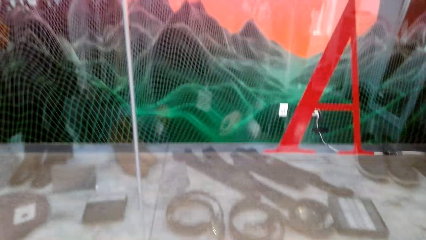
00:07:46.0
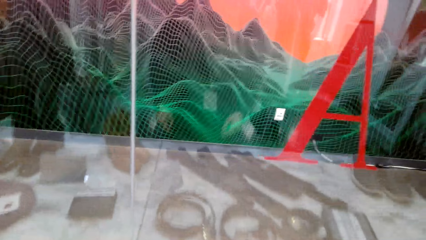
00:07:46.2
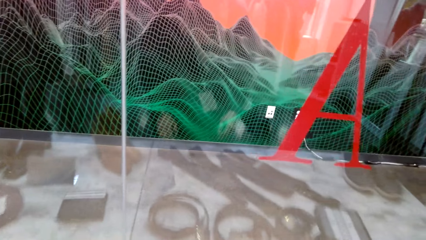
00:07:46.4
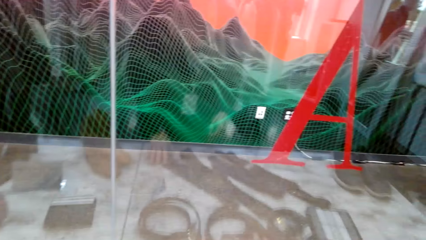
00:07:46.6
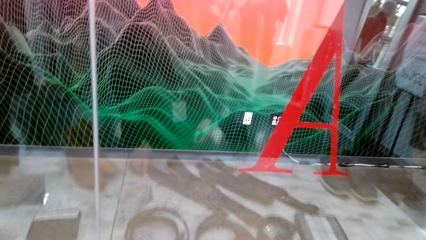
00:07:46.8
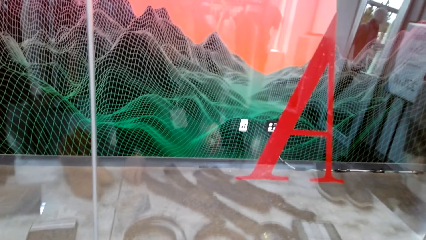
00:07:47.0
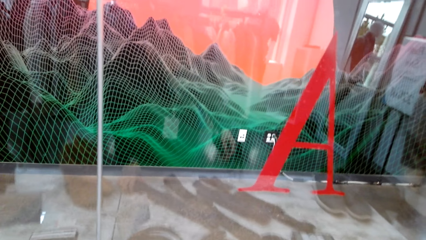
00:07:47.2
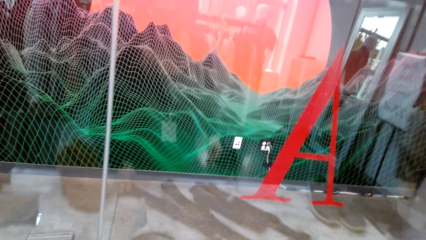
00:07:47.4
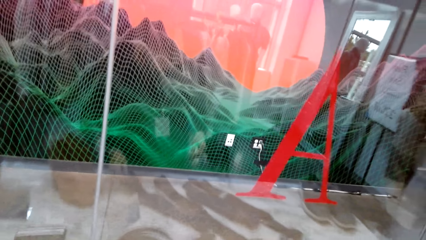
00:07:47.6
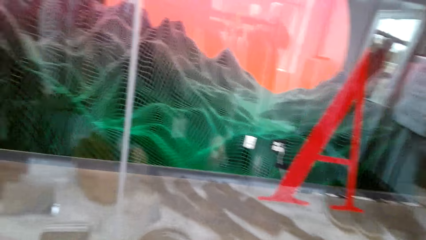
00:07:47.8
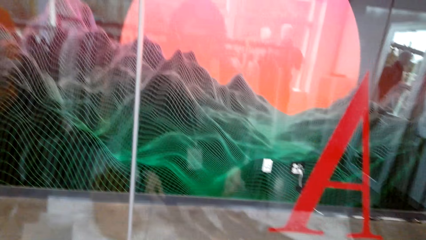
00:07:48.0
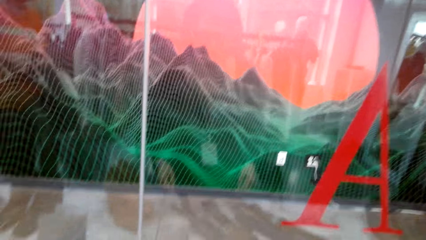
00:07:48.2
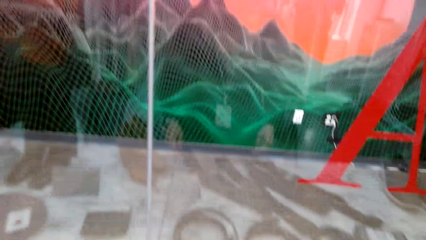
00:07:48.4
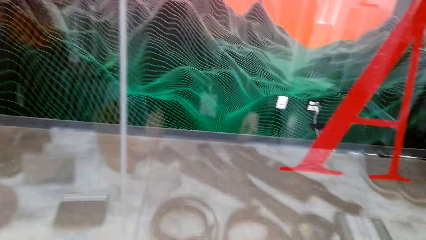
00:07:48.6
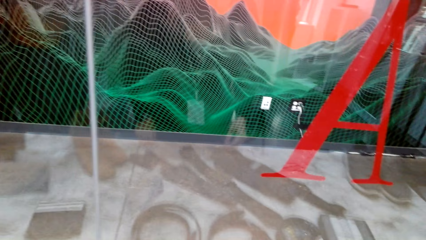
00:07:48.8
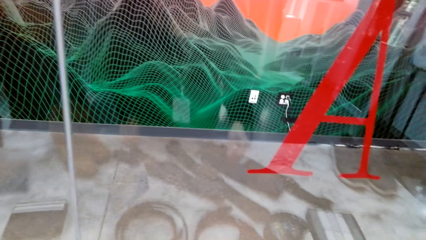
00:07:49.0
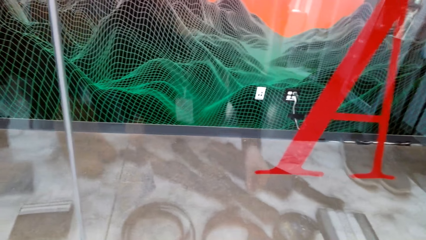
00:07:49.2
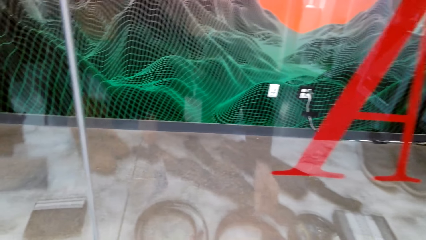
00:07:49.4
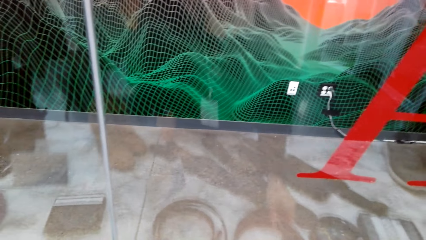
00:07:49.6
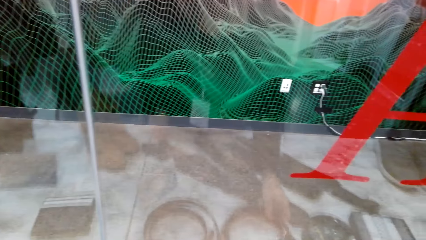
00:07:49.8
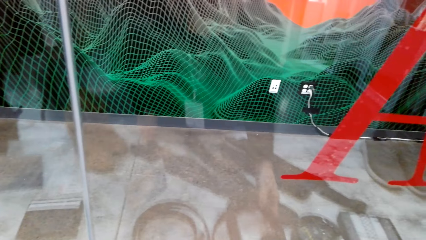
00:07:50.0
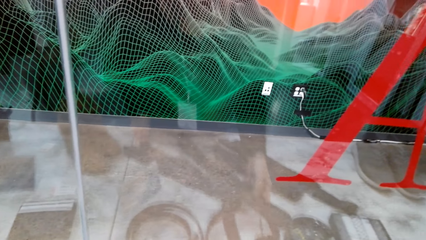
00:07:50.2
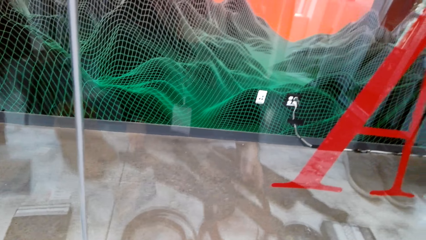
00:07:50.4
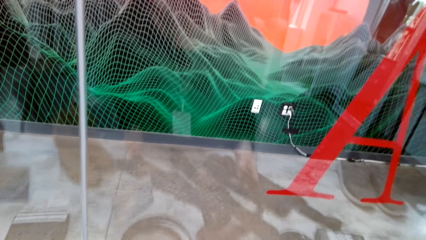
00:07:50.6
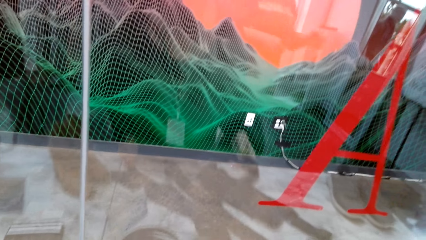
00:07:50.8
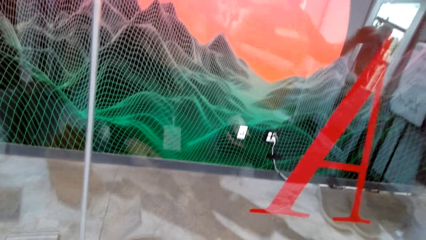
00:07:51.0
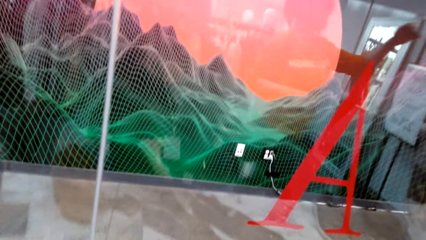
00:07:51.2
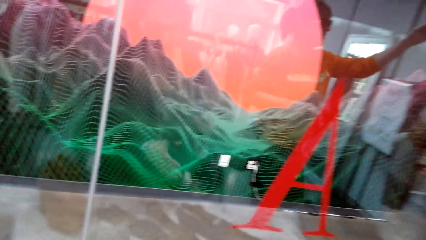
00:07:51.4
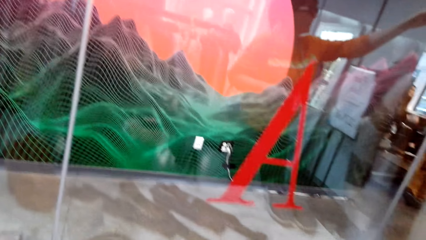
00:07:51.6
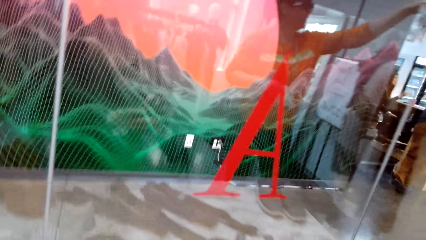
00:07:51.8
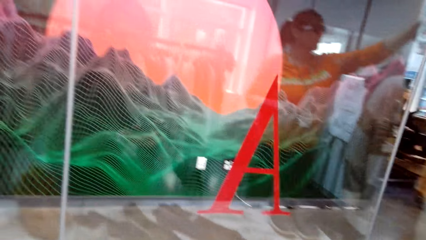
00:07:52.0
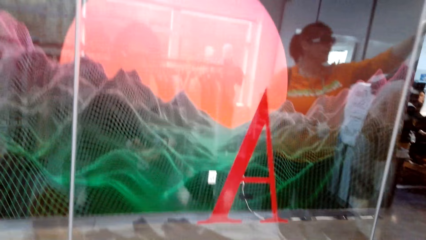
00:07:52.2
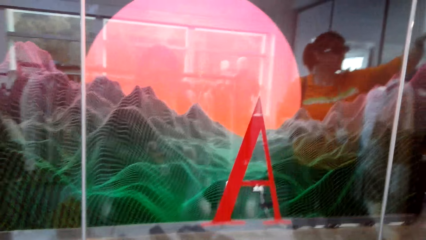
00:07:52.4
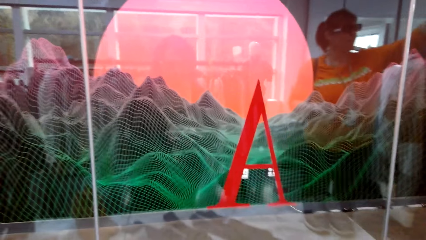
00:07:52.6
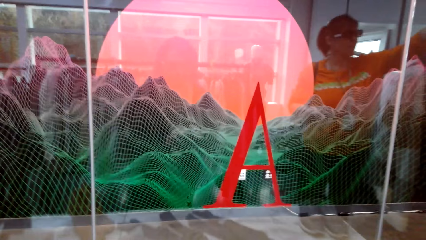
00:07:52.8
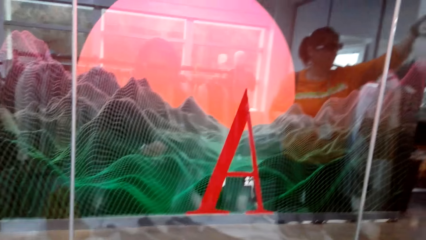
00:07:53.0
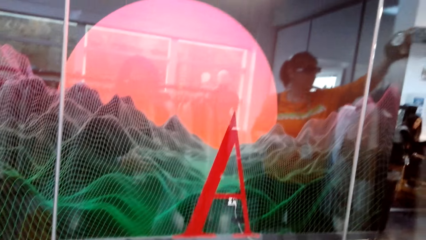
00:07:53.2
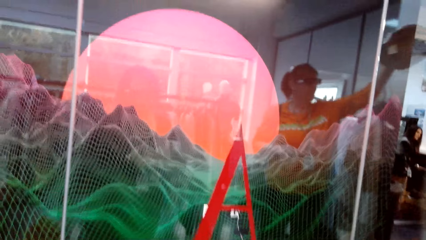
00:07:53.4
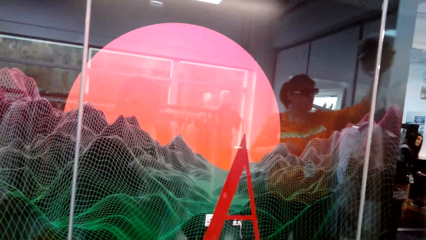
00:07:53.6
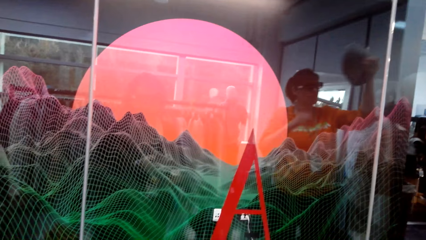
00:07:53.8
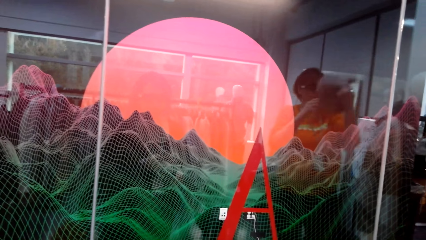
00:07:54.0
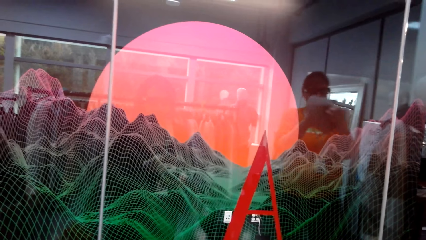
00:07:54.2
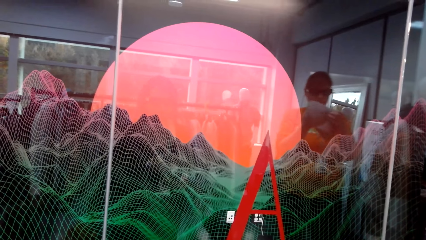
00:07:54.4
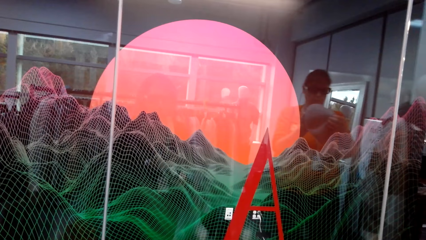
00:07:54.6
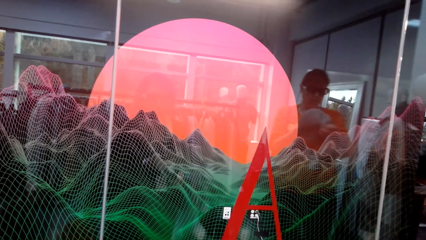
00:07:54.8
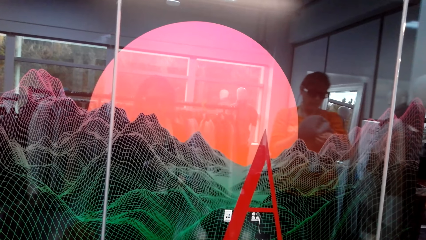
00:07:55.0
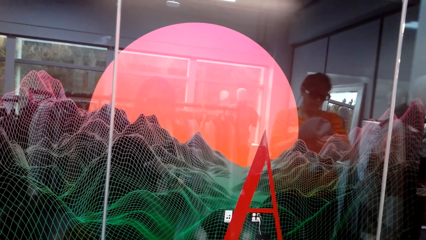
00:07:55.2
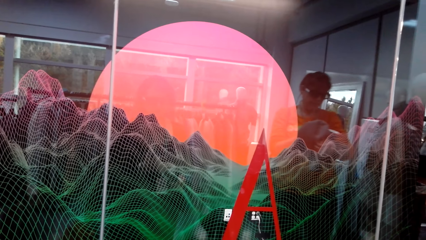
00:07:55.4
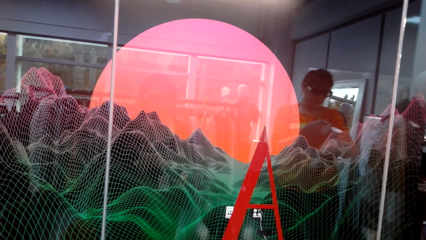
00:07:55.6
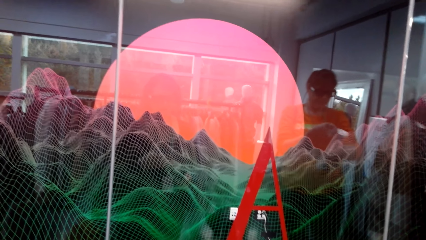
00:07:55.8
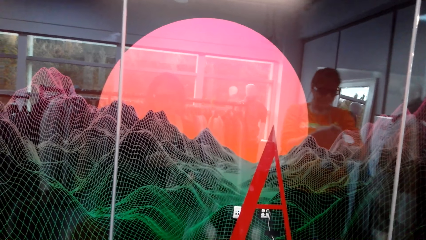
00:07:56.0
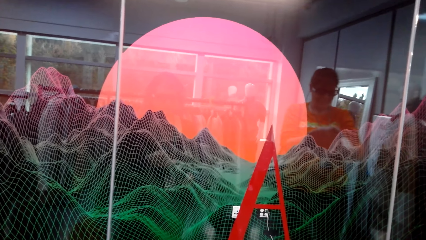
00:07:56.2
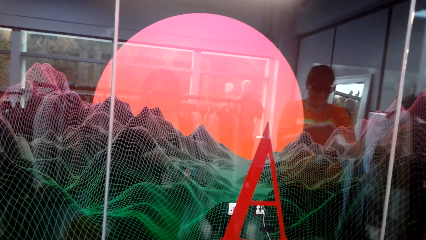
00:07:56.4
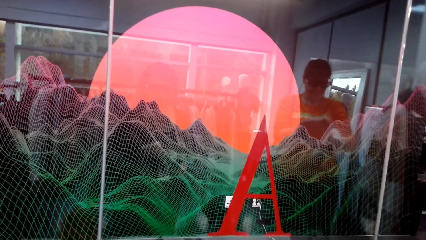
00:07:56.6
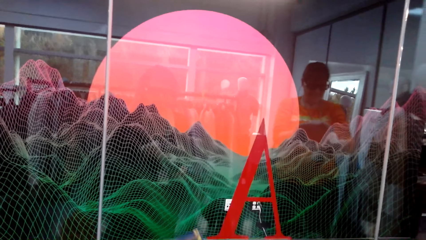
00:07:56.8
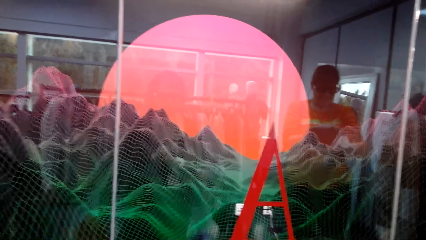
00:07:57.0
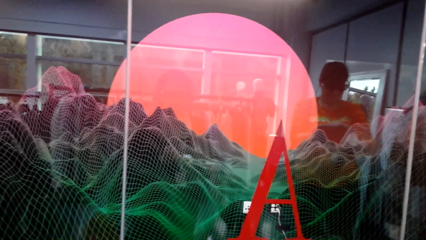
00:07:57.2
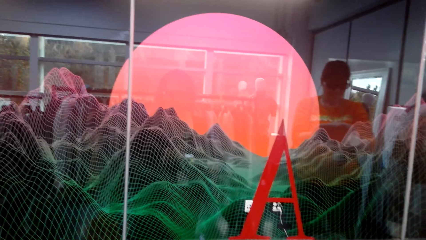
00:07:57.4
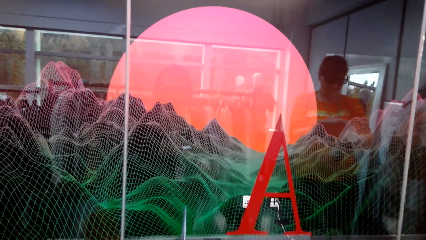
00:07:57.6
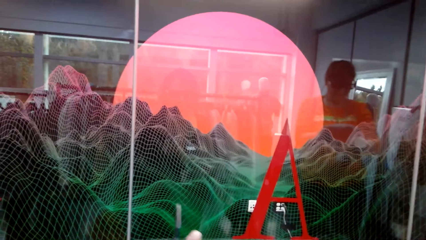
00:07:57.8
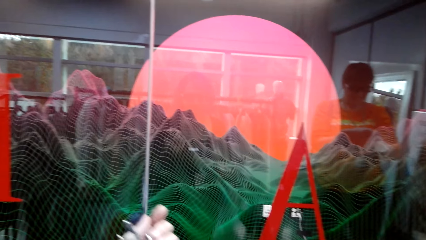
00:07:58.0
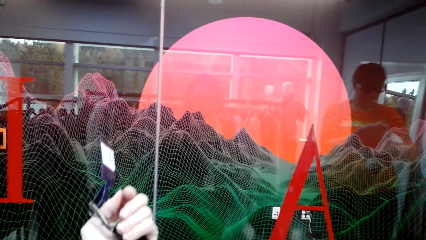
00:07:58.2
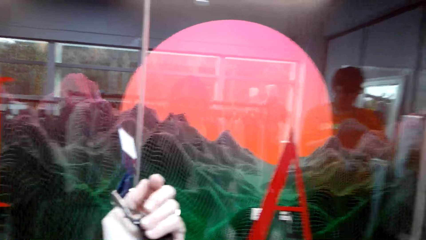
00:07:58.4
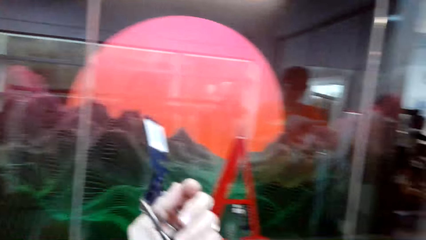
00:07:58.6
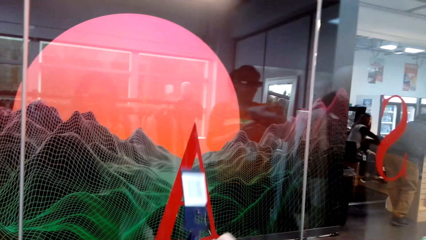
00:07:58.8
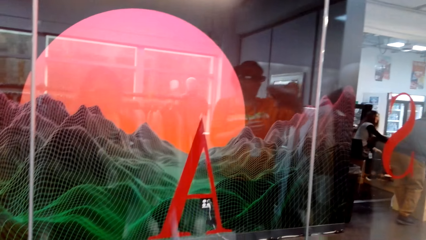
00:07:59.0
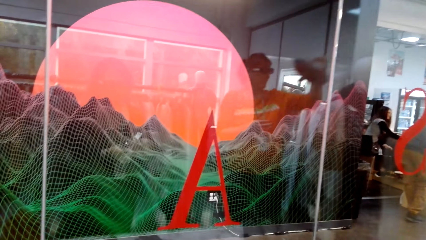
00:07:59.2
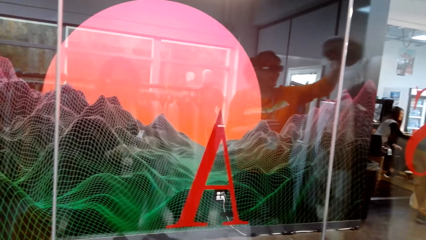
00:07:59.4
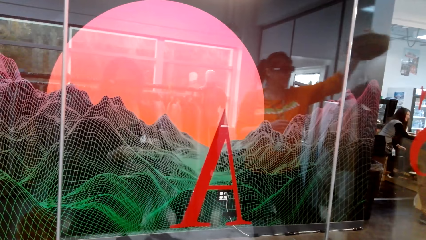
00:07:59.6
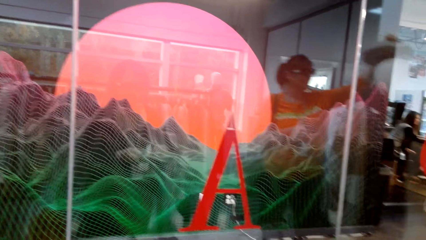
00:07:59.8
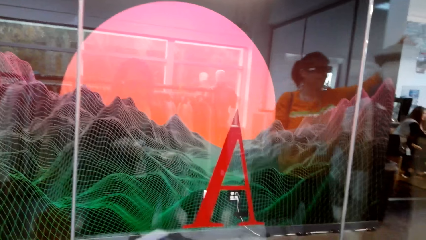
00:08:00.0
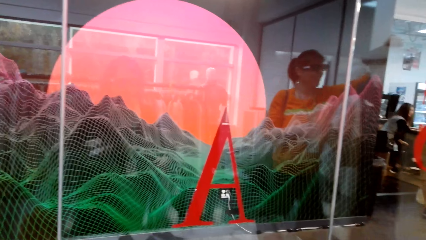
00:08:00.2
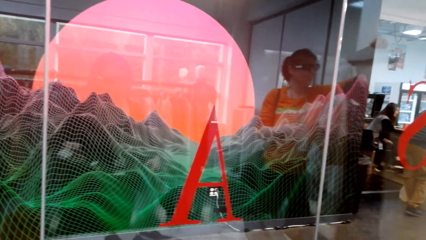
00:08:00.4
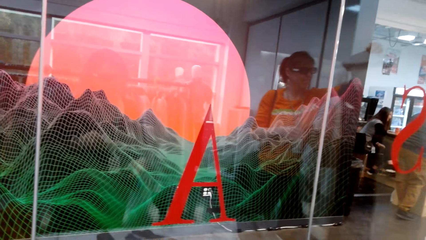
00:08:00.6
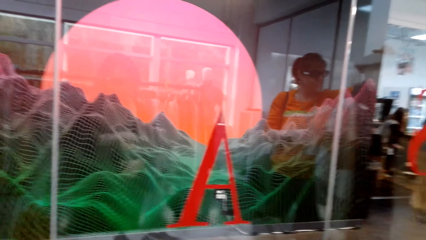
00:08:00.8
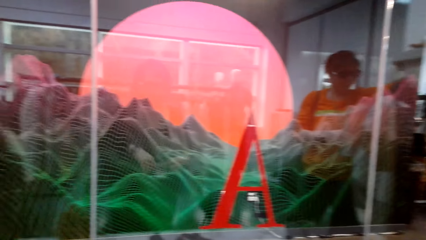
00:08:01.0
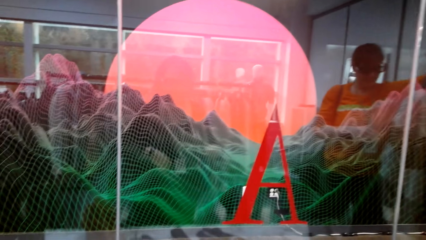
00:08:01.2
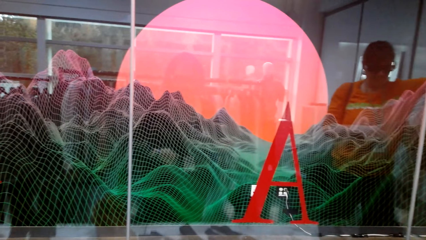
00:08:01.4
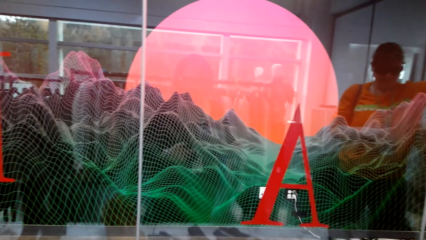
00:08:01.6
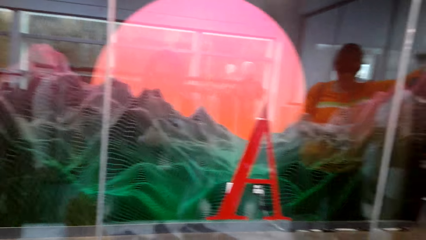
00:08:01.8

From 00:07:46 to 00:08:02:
The camera wearer adjusts items on a table. A woman picks up a hat. The woman adjusts the hat. The camera wearer adjusts a belt. The woman puts the hat on a cabinet.
